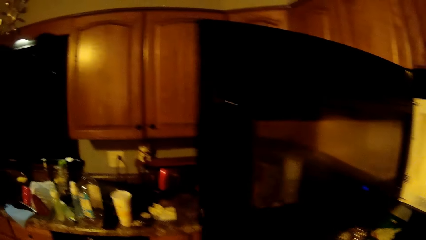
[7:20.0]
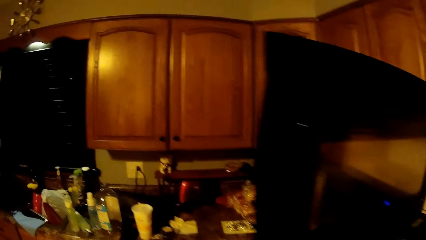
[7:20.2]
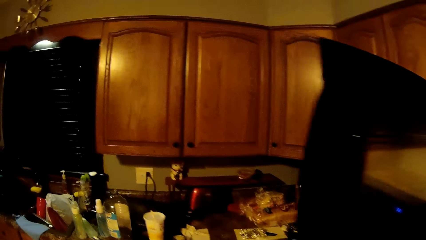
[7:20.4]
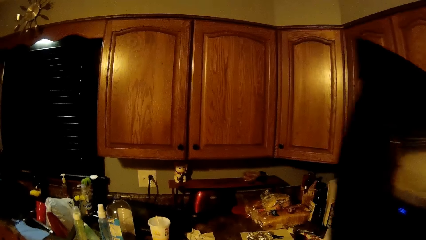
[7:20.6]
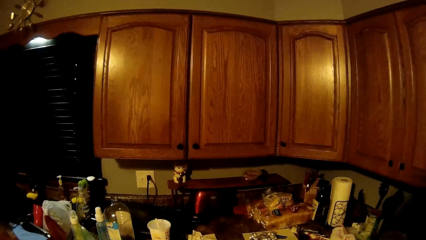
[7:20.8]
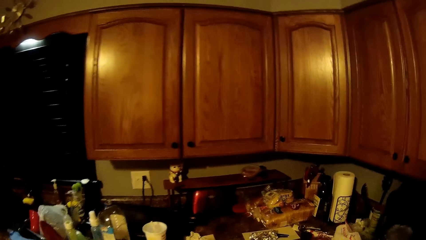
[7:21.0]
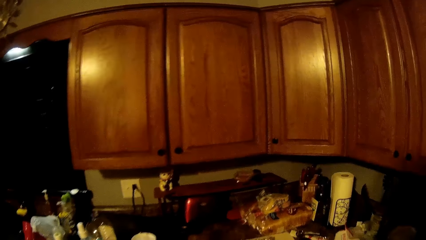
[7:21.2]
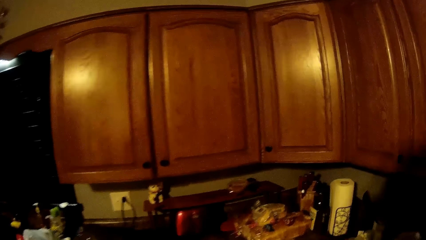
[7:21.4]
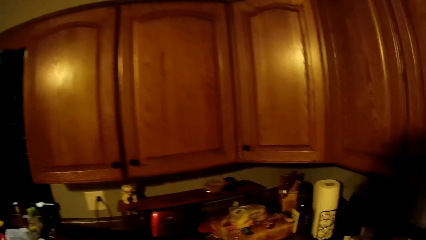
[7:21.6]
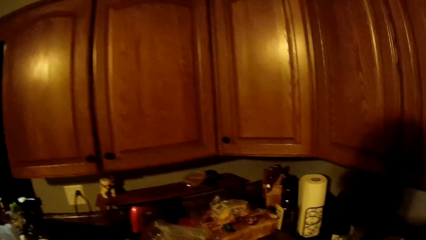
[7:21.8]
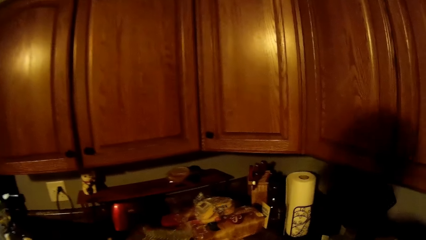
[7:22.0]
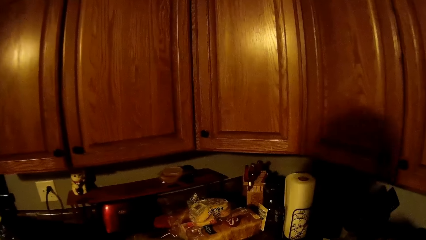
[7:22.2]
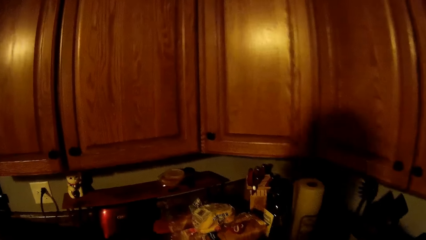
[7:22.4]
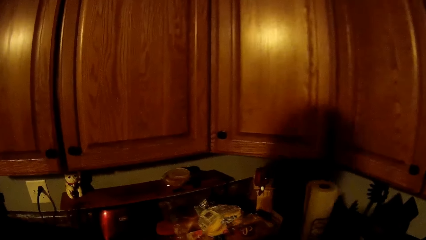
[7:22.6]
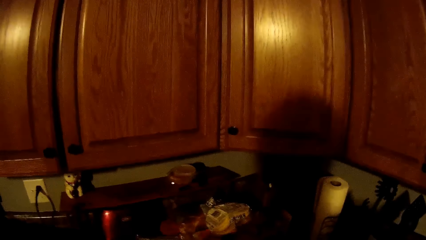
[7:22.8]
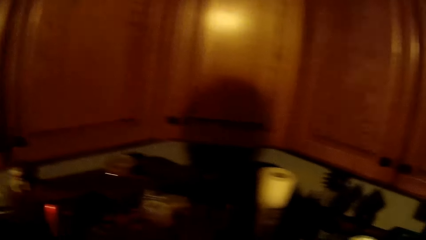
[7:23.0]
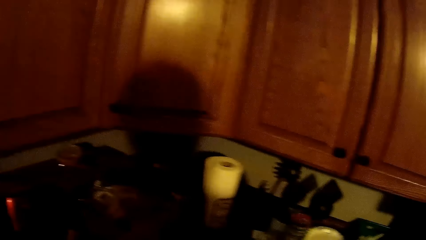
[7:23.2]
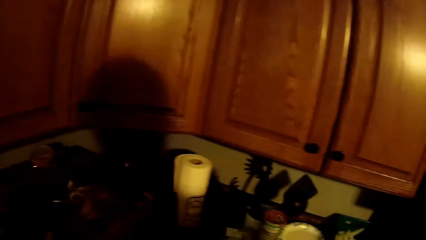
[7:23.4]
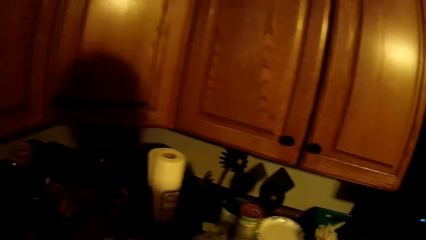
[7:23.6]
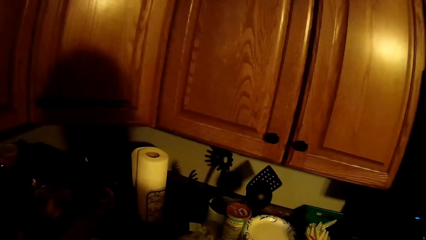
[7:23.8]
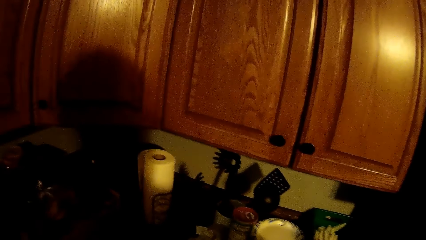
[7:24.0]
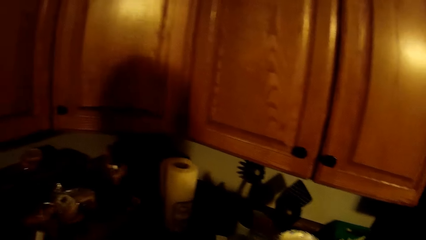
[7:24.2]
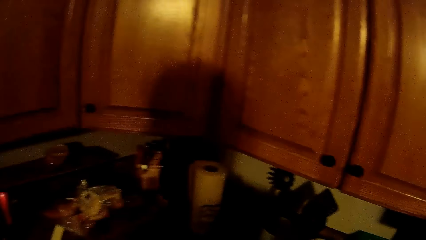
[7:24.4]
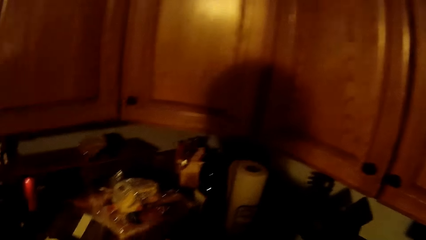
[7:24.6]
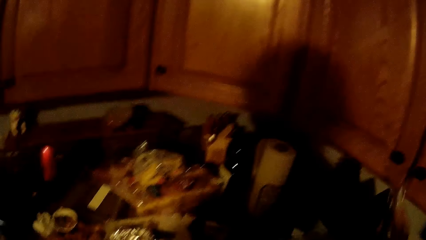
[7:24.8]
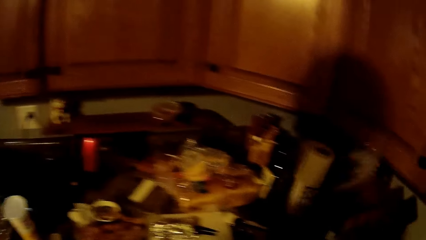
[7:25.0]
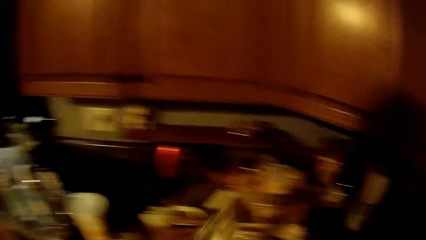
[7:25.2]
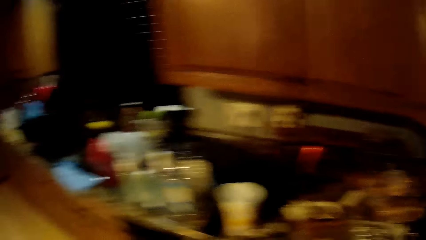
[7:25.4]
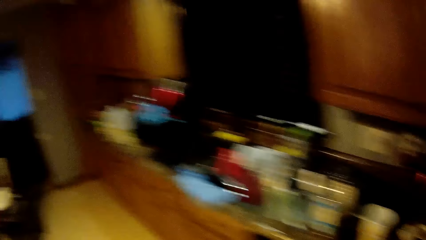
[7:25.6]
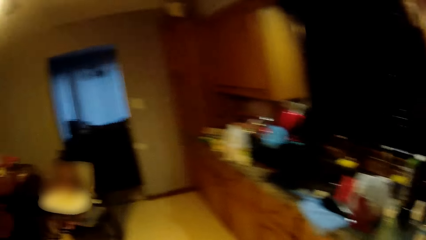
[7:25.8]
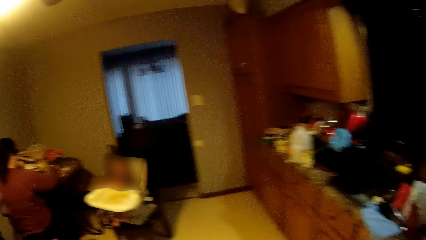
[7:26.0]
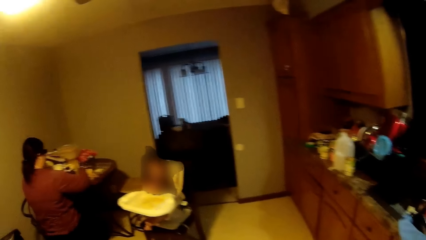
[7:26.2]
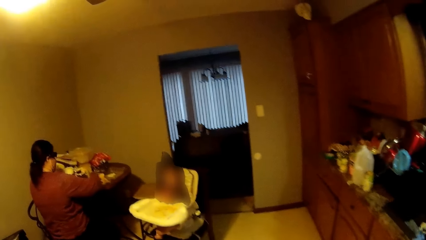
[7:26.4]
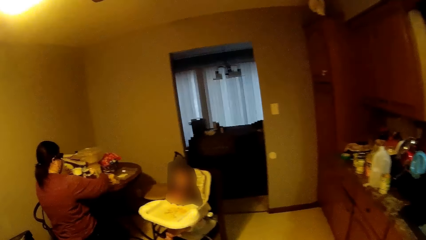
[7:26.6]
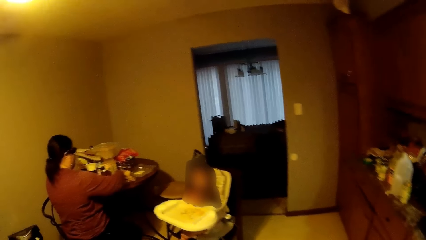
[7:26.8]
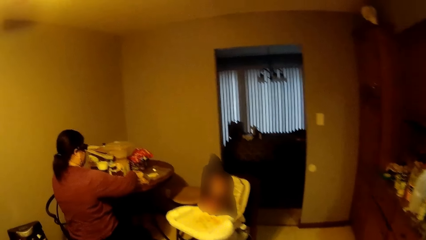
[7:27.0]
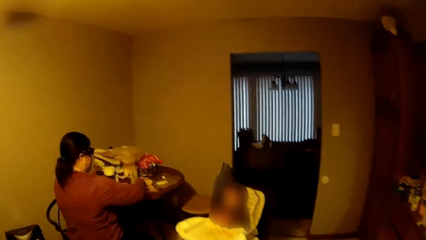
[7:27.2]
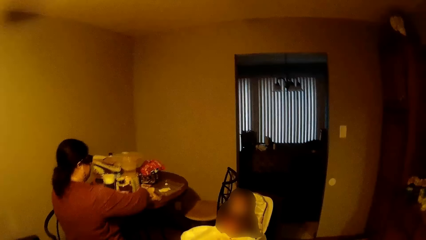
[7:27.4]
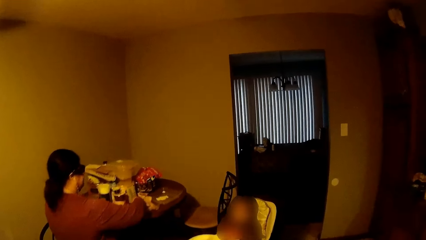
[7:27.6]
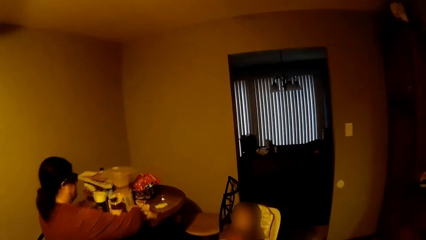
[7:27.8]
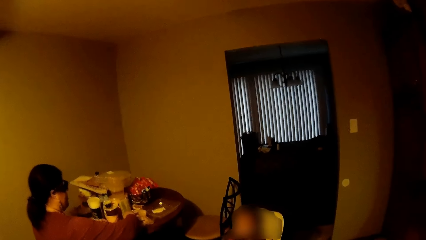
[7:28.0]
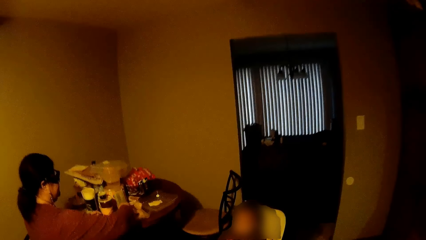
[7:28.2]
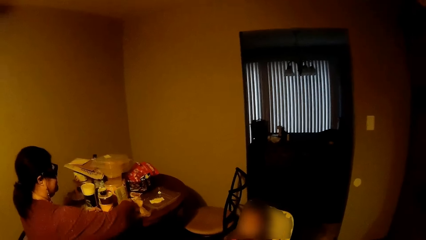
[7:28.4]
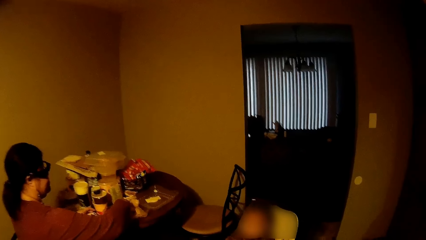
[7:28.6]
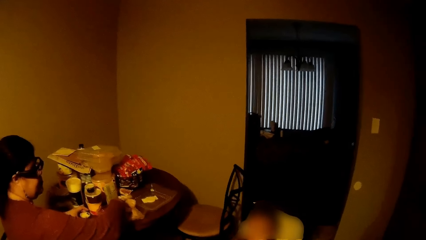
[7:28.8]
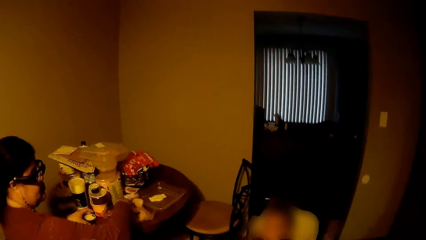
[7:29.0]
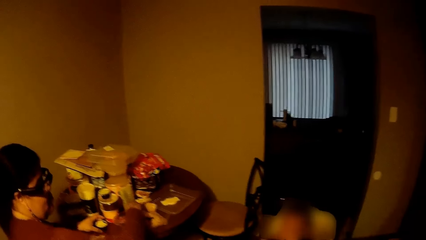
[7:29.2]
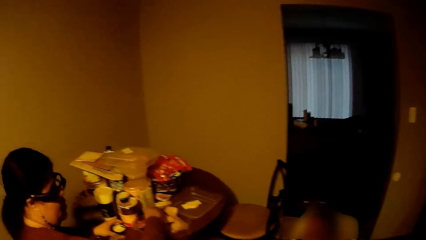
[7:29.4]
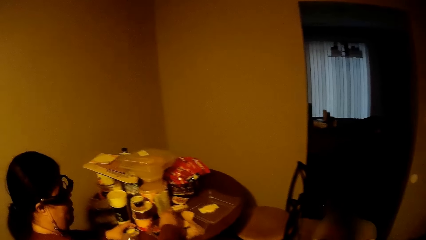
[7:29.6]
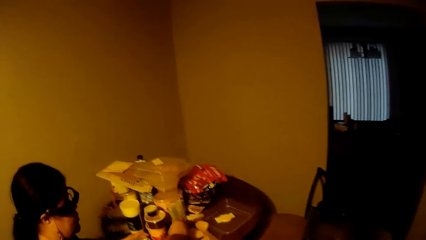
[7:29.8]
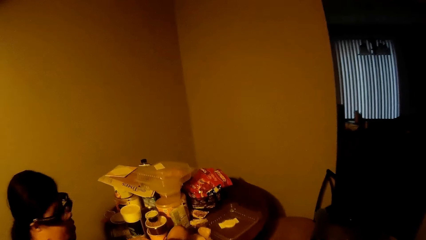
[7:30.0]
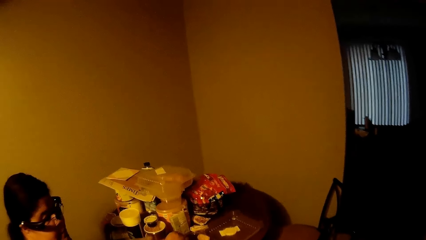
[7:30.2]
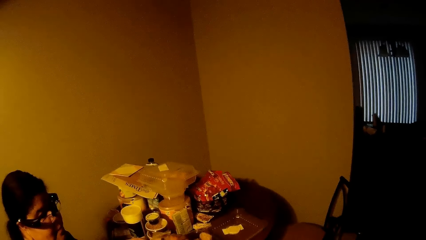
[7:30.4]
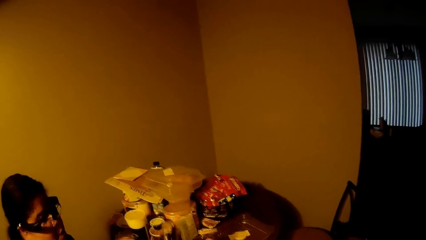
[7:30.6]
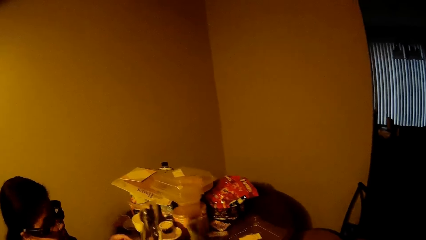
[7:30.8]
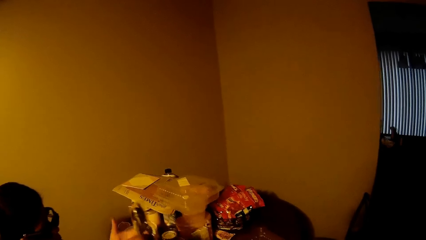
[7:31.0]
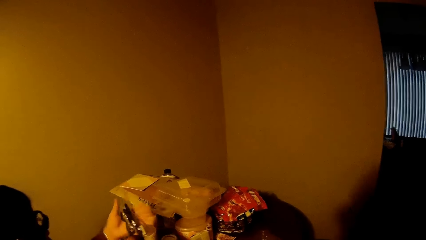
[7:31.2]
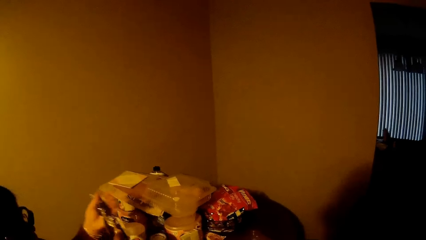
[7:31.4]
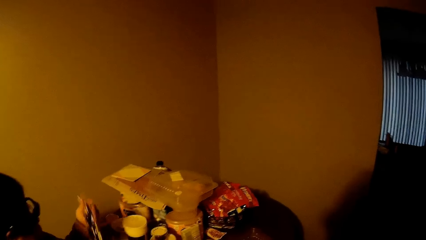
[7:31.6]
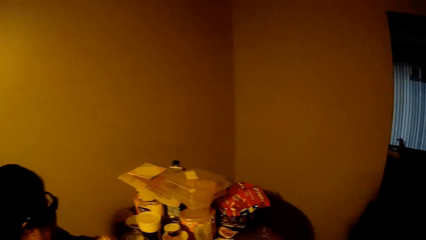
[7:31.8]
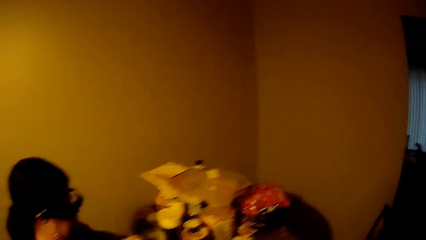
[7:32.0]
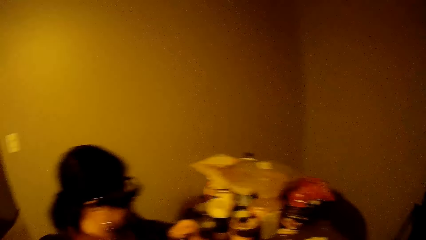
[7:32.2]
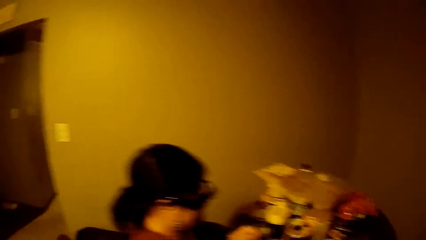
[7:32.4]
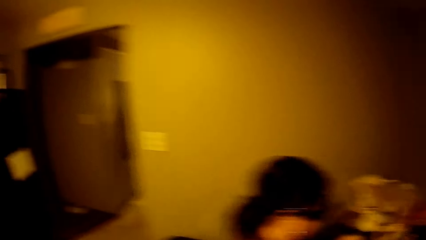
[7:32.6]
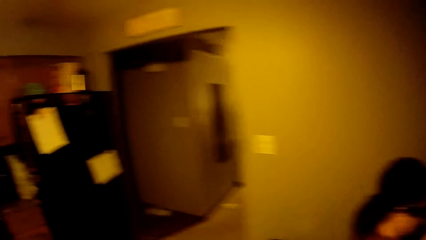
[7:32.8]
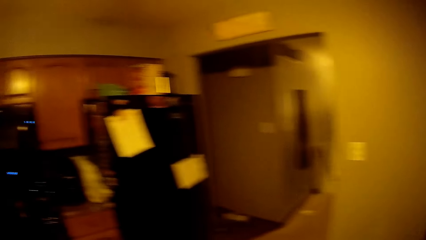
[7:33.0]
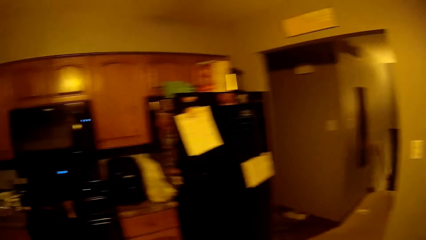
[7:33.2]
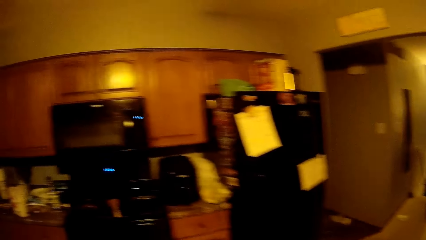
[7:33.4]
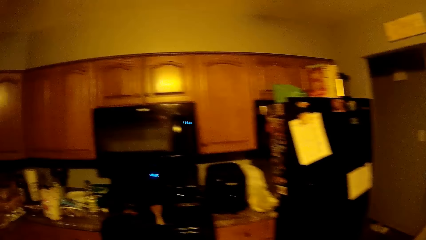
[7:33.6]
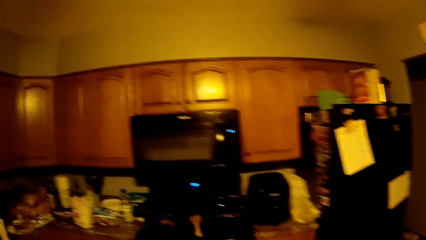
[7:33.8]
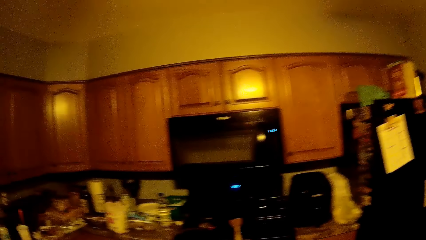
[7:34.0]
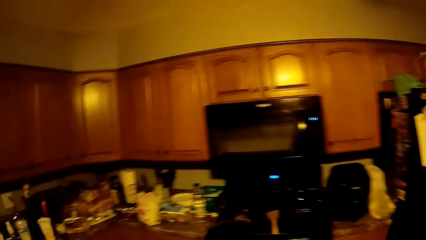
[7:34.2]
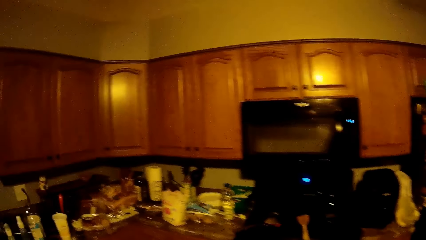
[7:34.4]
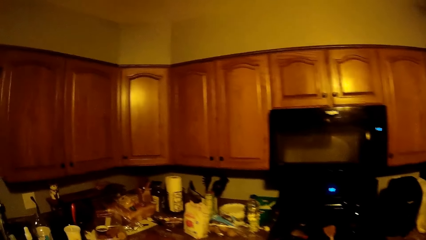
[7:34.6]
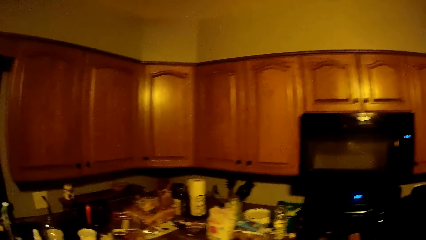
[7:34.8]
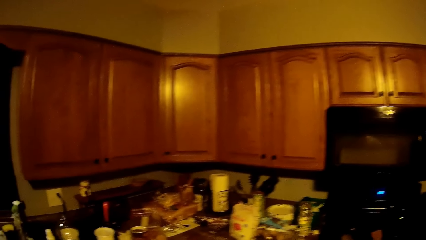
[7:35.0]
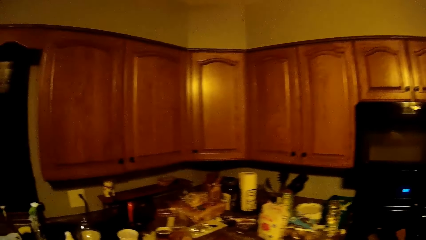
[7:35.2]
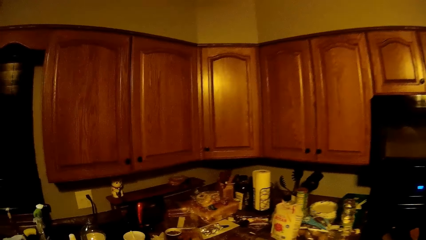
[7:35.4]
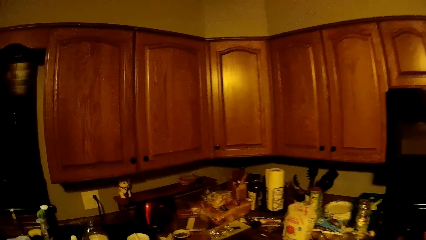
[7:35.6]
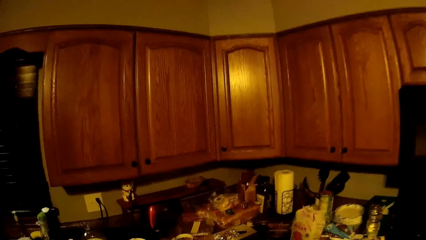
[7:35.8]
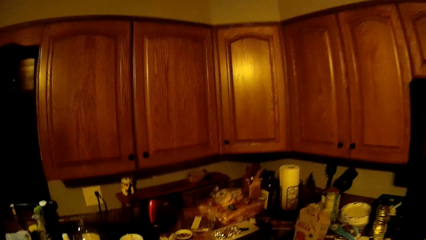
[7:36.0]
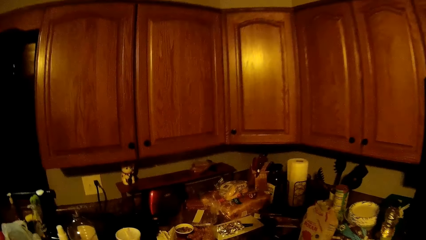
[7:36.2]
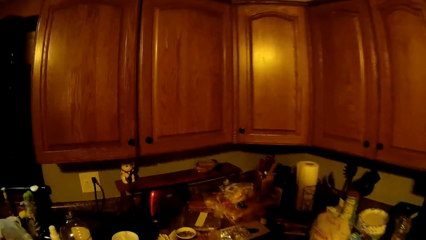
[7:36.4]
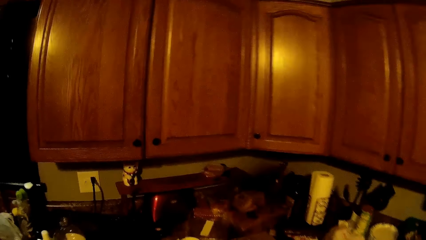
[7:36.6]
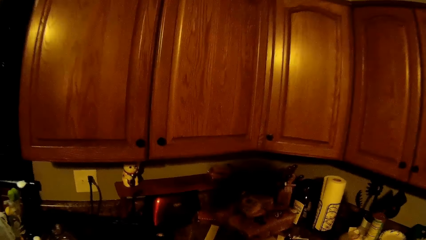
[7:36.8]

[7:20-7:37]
The camera wearer puts the plate on the countertop with his left hand. He picks up a torchlight from the countertop with his right hand. The woman takes the torchlight from the camera wearer with her left hand. The camera wearer walks to the counter.
